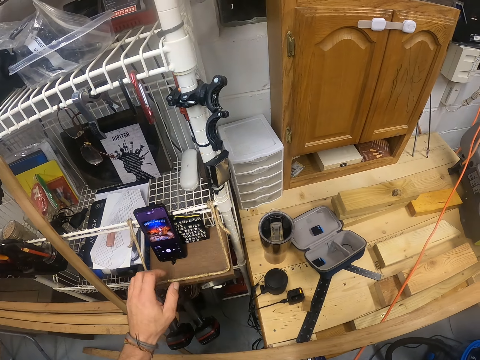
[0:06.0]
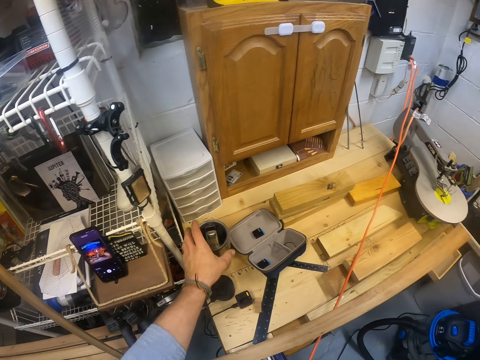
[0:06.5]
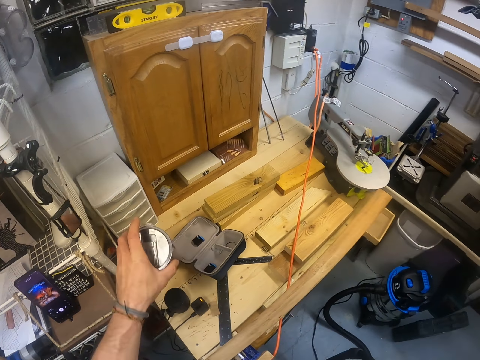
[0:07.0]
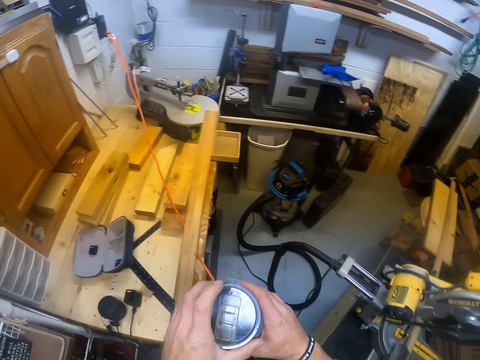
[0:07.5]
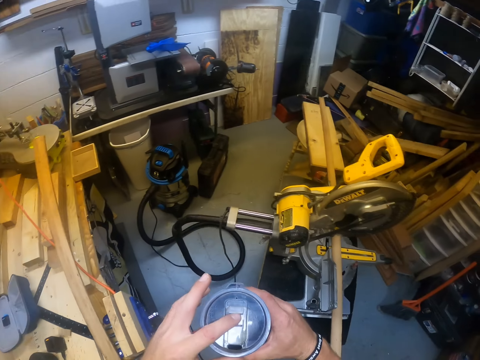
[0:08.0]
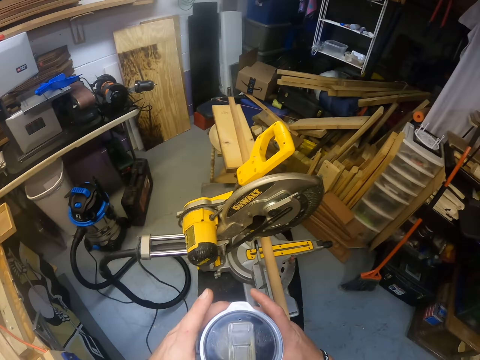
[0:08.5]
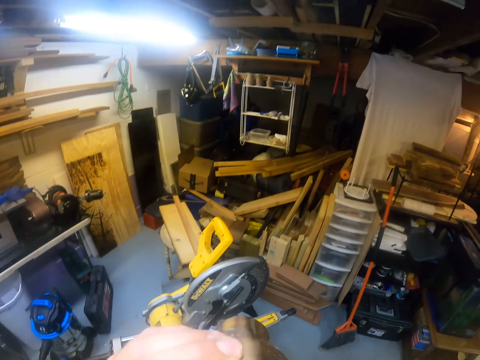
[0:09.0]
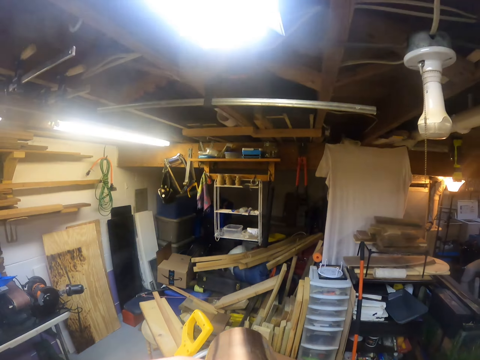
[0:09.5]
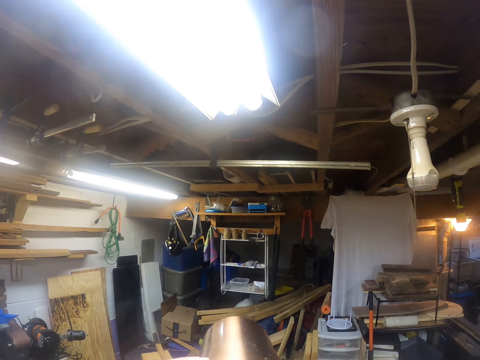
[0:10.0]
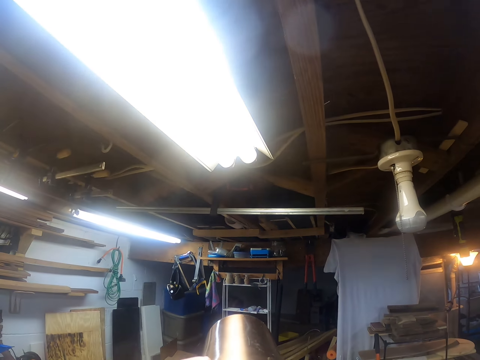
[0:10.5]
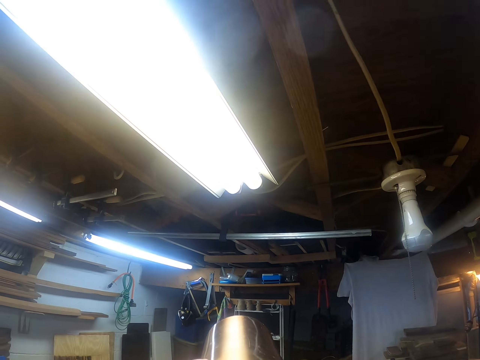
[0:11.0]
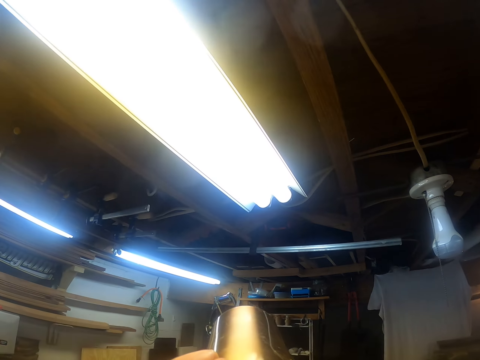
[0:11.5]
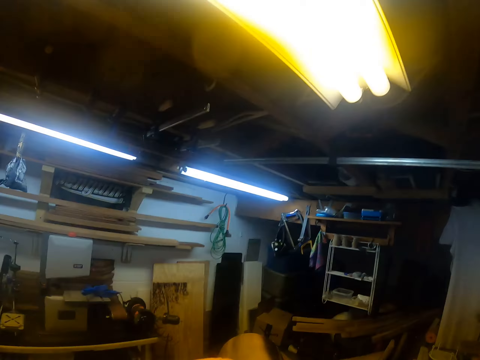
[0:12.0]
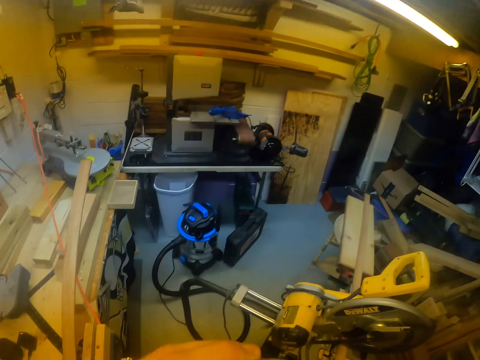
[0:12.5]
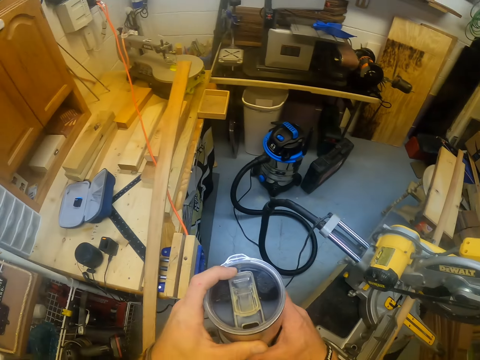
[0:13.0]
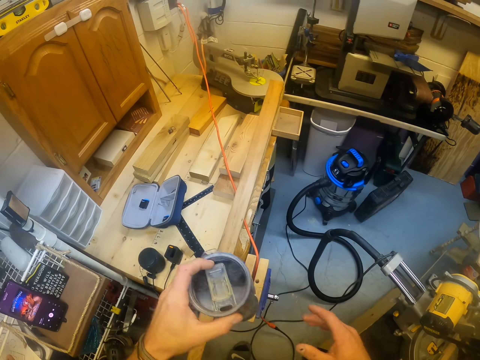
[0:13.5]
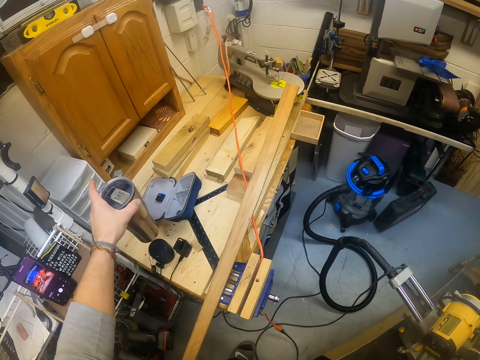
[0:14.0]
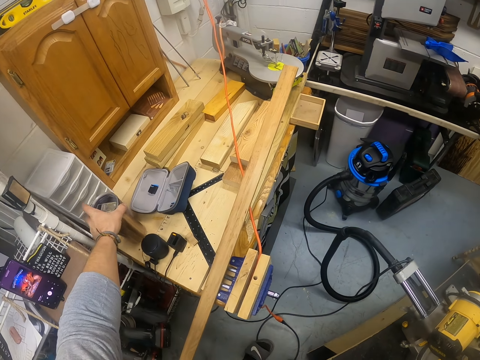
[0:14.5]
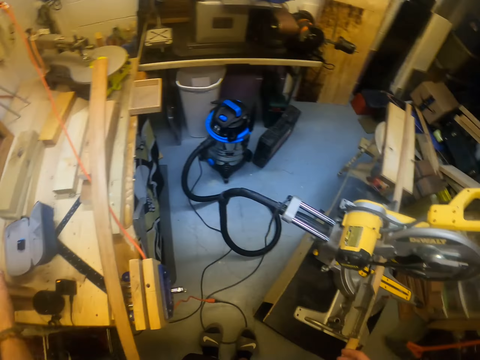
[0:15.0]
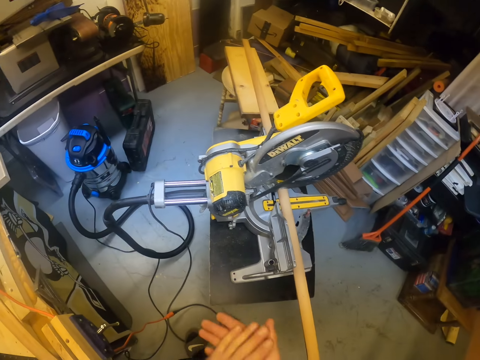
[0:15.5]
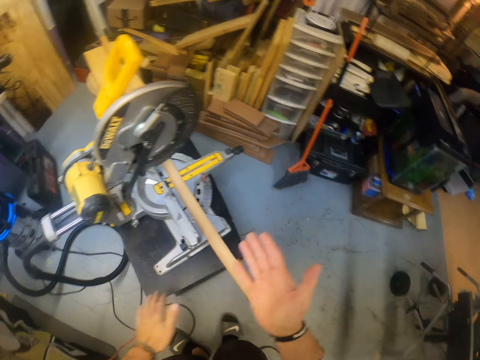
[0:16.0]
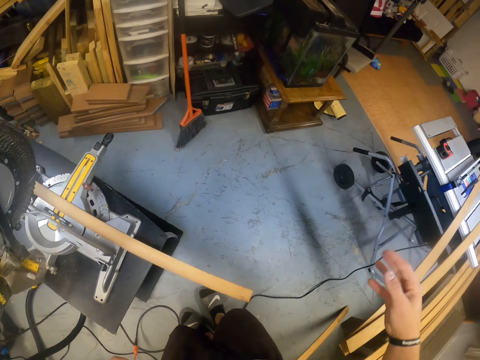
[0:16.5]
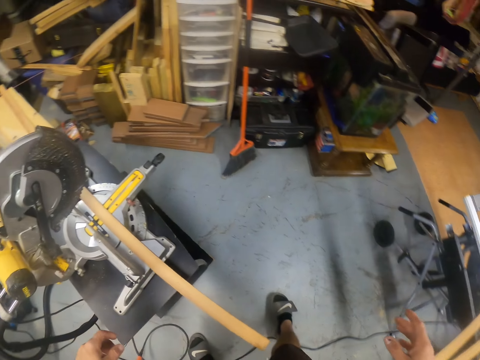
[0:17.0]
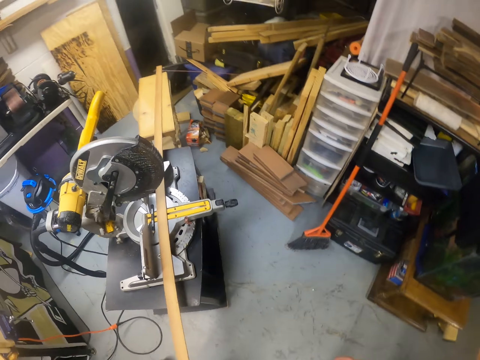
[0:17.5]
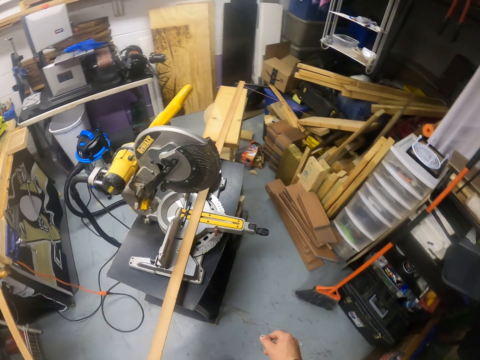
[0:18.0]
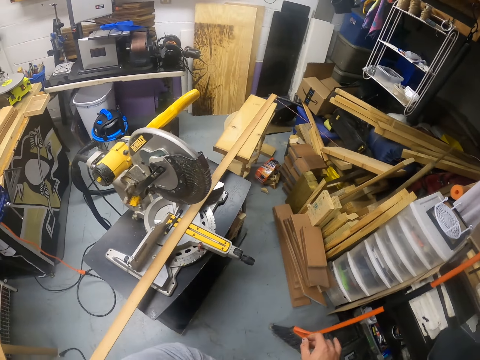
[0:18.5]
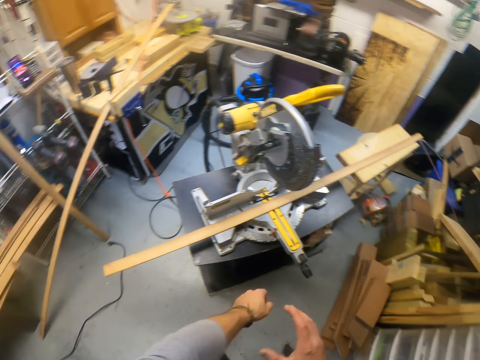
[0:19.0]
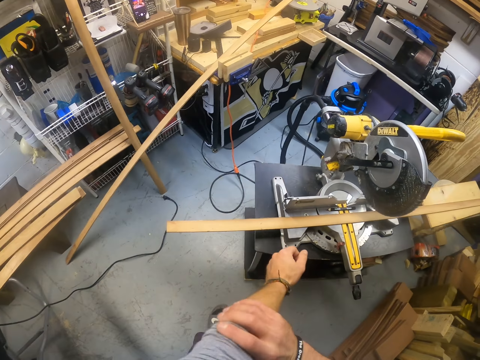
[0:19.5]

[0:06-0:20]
The camera wearer plays music on the phone. He picks a vacuum bottle from the table with his left hand, passes the vacuum bottle from his left hand to his right hand, and opens the vacuum bottle in his right hand with his left hand. He raises the vacuum bottle with his left hand. He drinks water in the vacuum bottle. He holds the vacuum bottle with both hands. He drops the vacuum bottle on the table with his left hand. He rubs his hands together. He moves around.

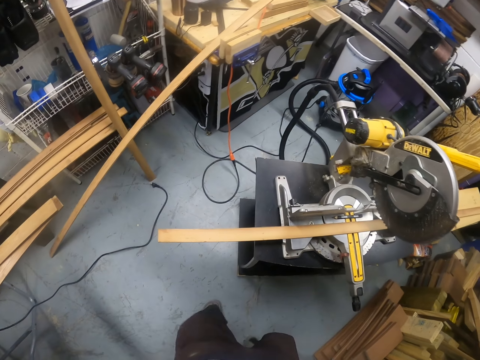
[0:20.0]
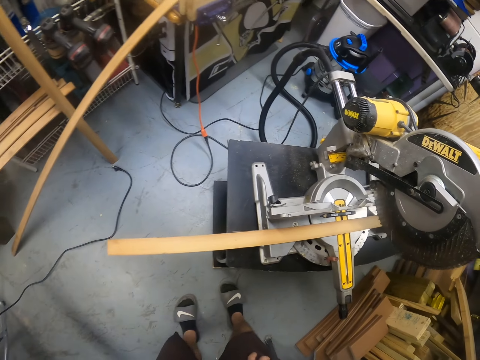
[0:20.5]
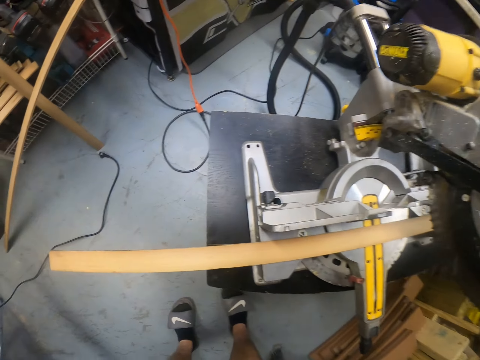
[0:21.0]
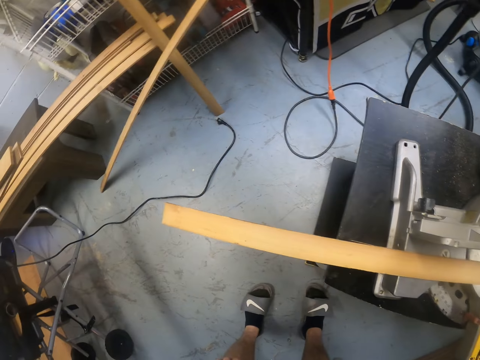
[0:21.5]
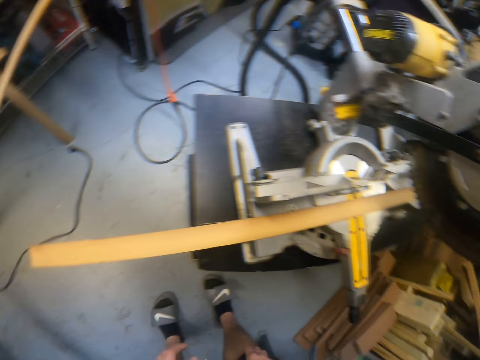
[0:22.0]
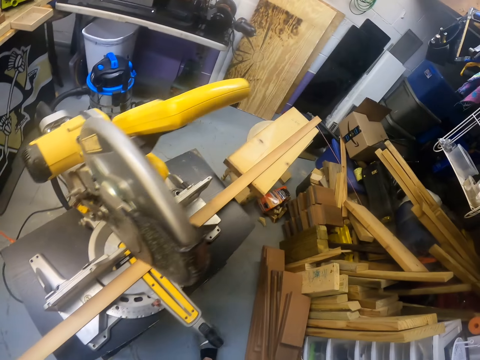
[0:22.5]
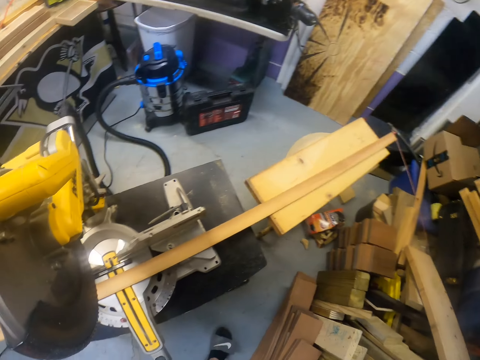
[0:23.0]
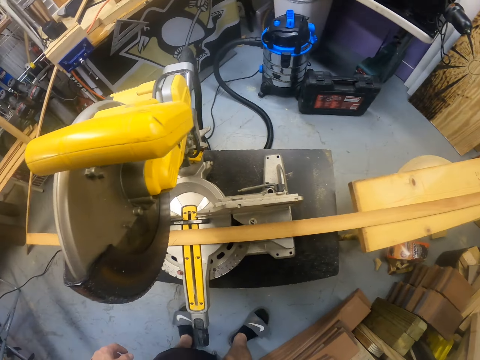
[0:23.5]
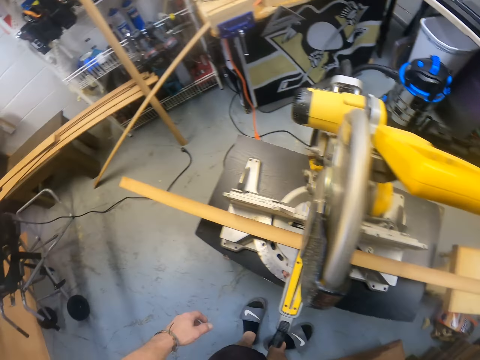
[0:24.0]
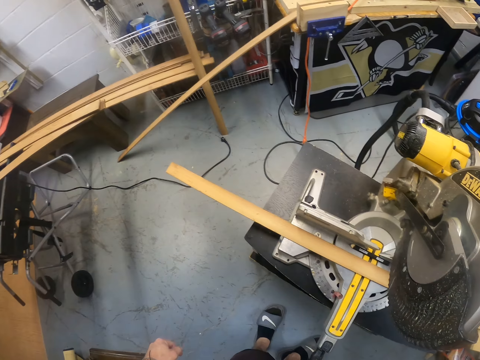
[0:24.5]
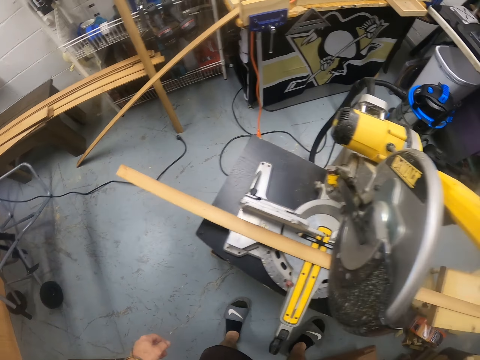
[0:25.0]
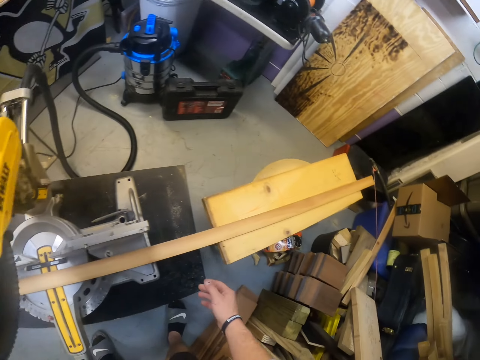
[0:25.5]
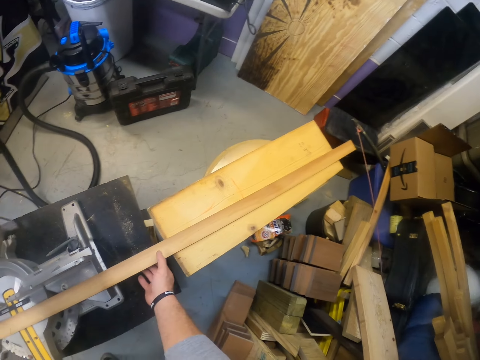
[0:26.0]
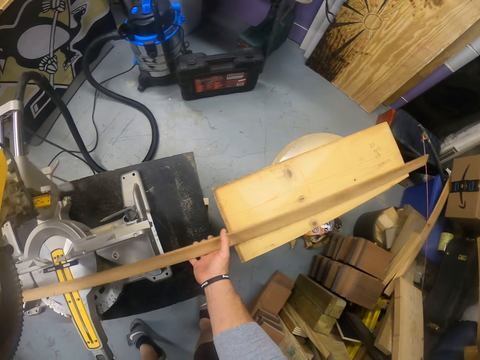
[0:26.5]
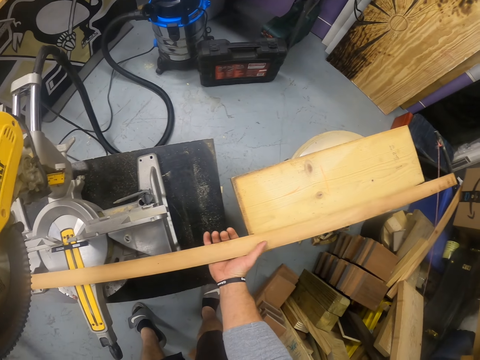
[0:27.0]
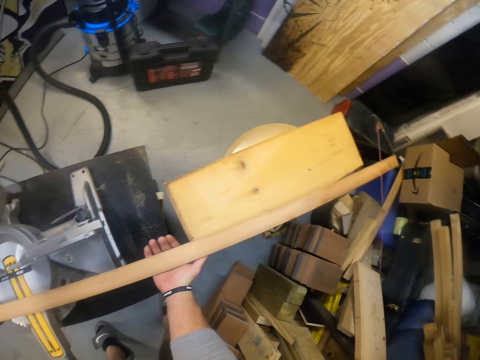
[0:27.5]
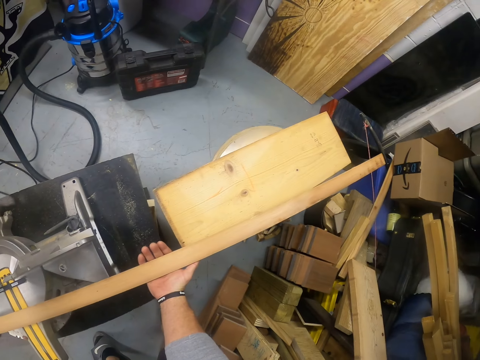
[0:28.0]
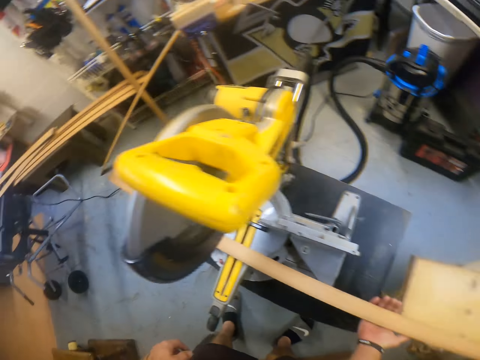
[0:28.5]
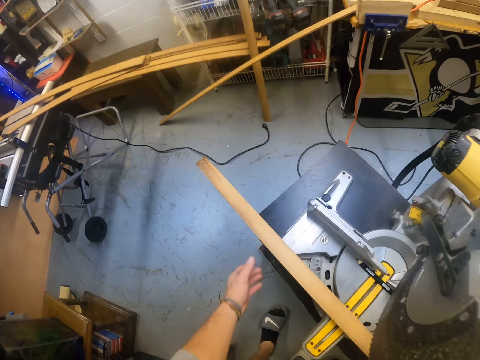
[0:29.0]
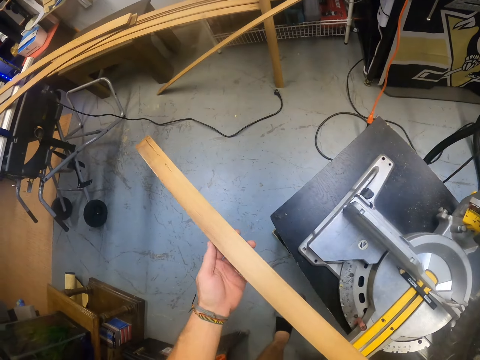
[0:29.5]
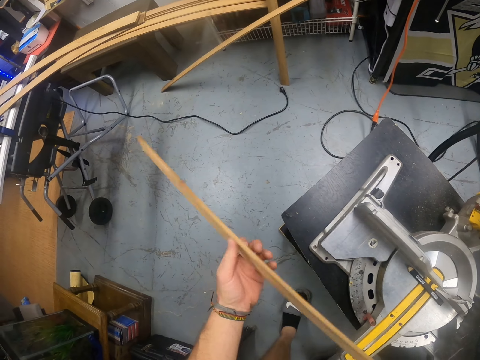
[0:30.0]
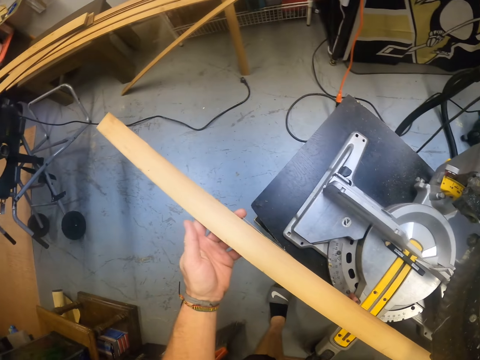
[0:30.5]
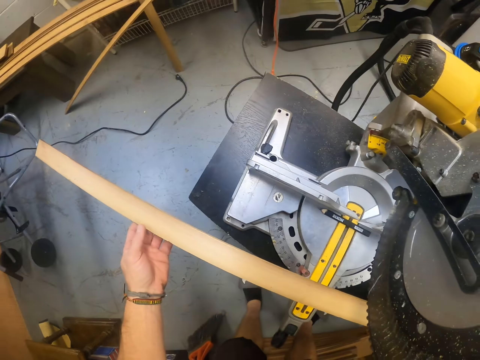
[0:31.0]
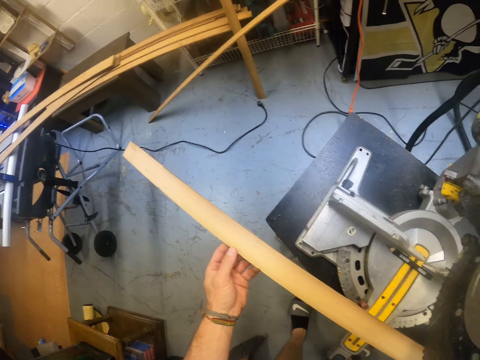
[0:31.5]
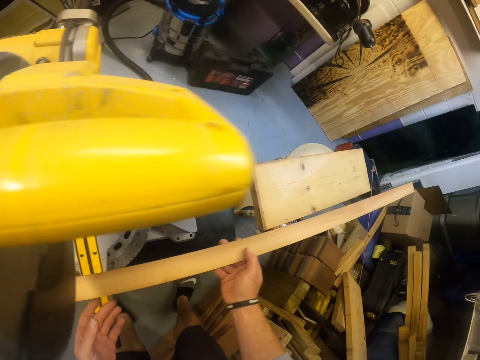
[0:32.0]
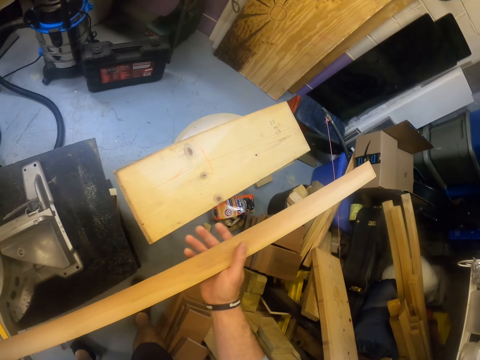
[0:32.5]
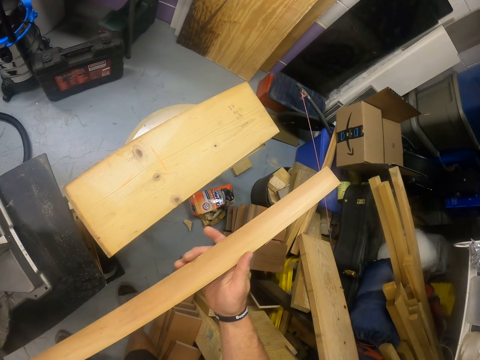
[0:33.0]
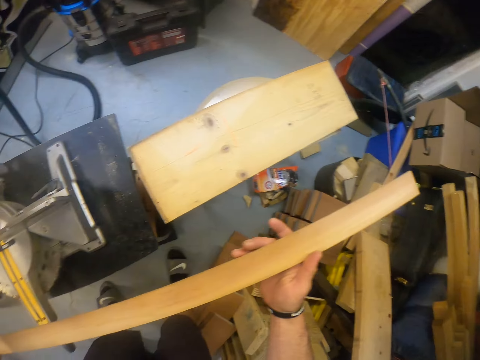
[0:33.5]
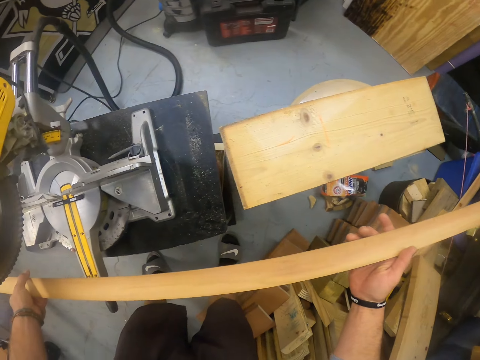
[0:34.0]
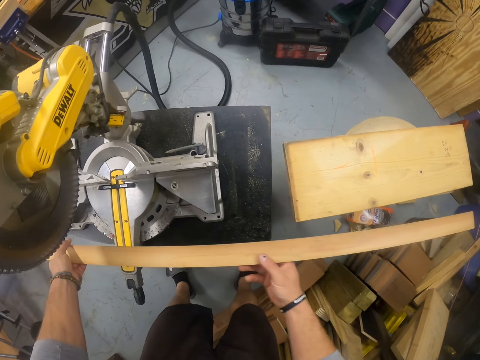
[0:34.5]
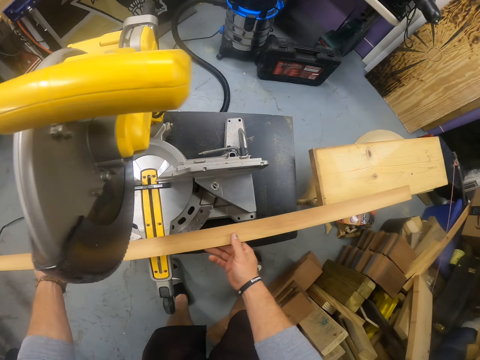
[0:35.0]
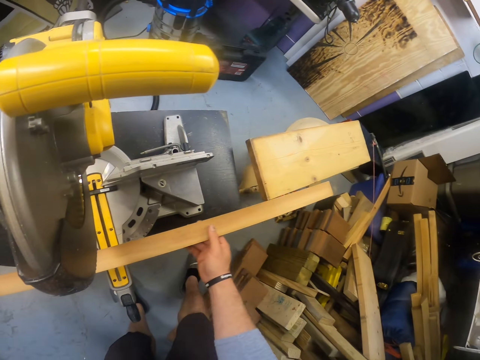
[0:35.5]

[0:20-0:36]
The camera wearer looks around. He holds a piece of wood with his right hand. He picks up the piece of wood. He holds the piece of wood with his left hand. He holds the piece of wood with both hands.
